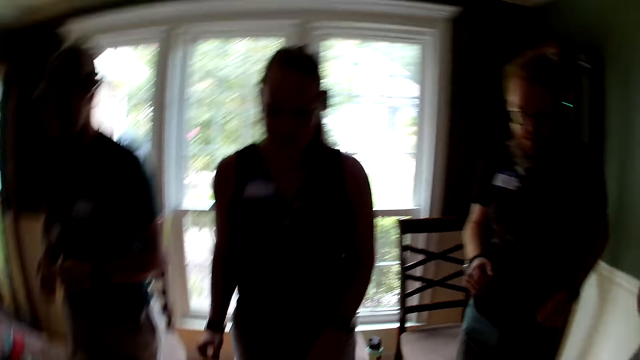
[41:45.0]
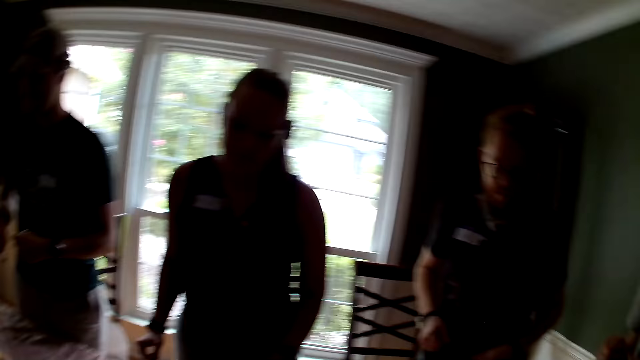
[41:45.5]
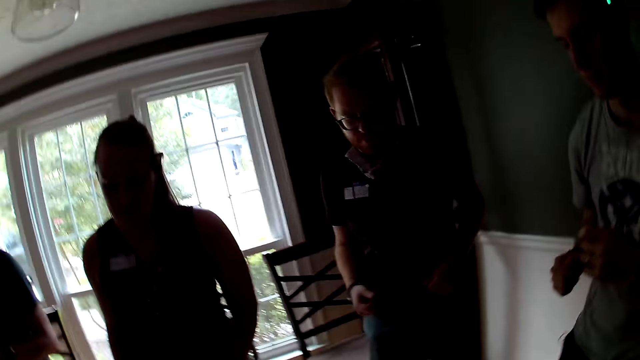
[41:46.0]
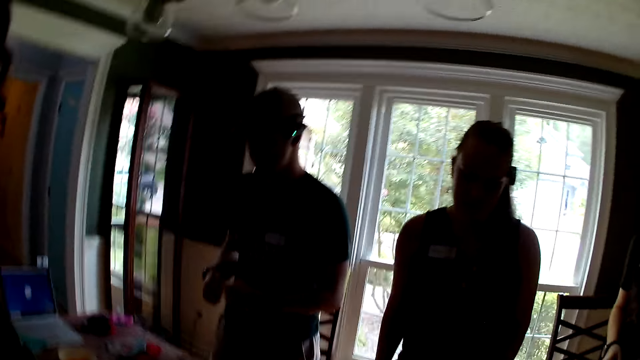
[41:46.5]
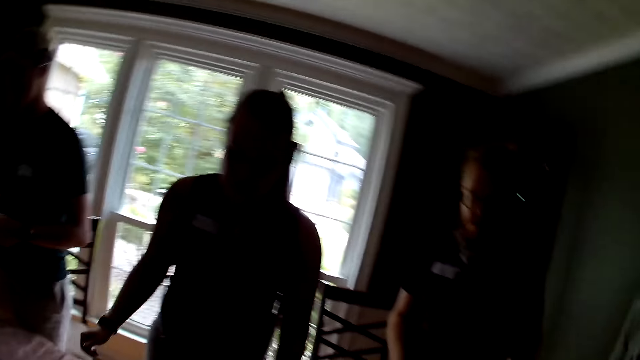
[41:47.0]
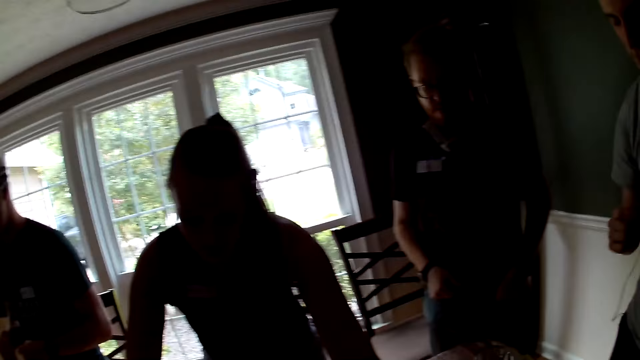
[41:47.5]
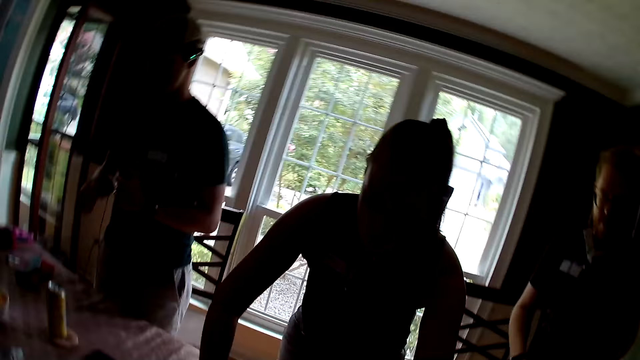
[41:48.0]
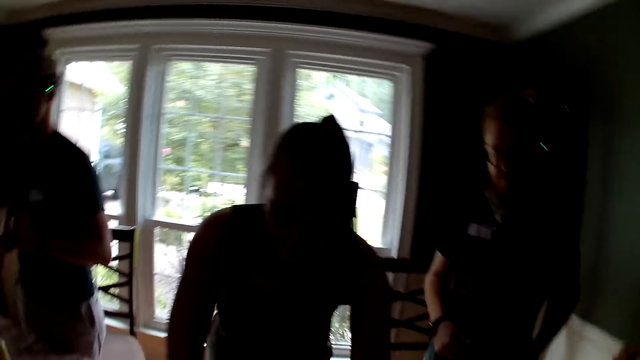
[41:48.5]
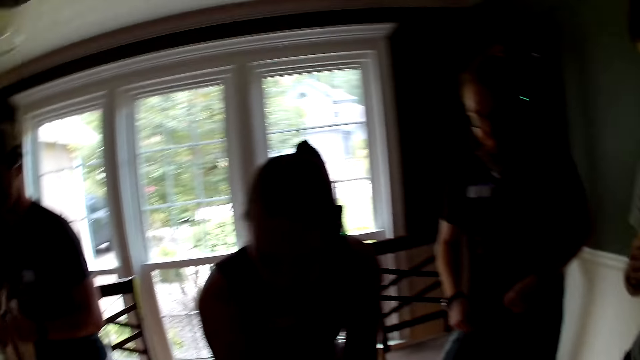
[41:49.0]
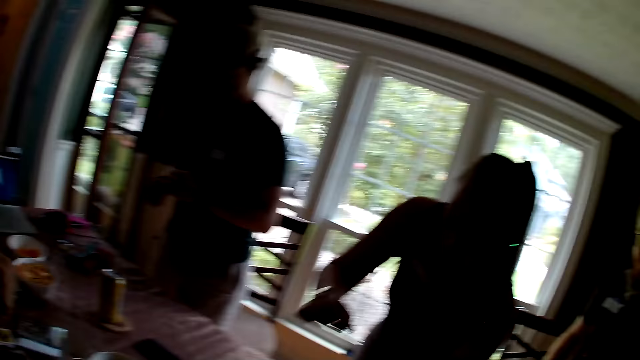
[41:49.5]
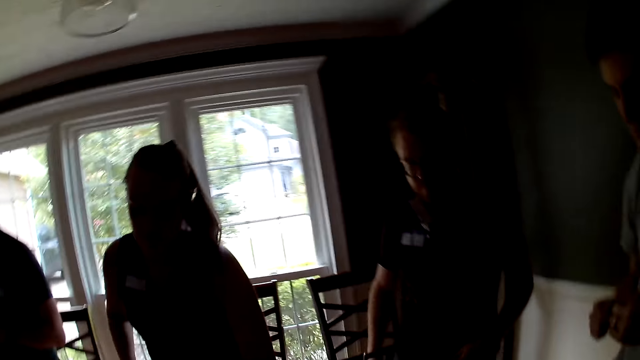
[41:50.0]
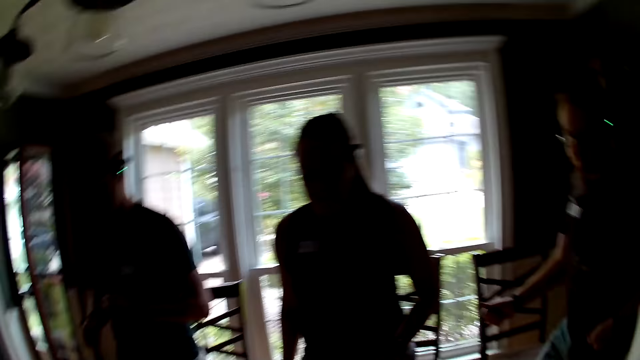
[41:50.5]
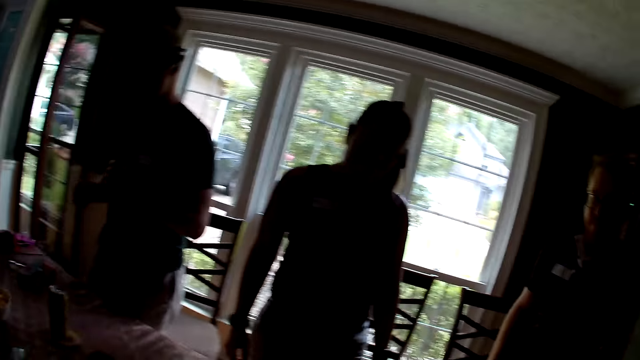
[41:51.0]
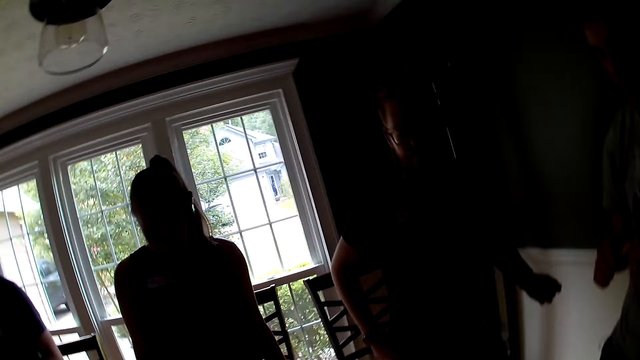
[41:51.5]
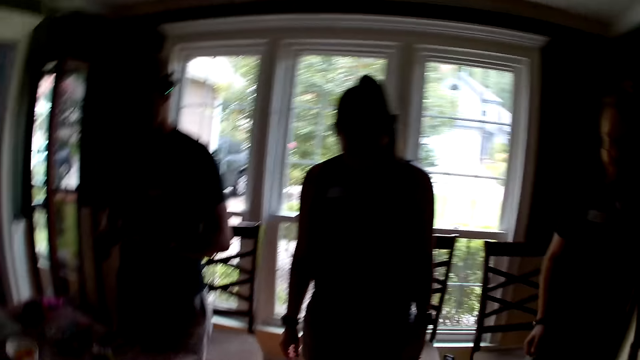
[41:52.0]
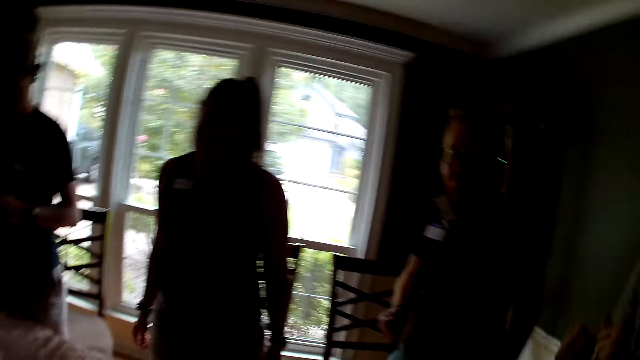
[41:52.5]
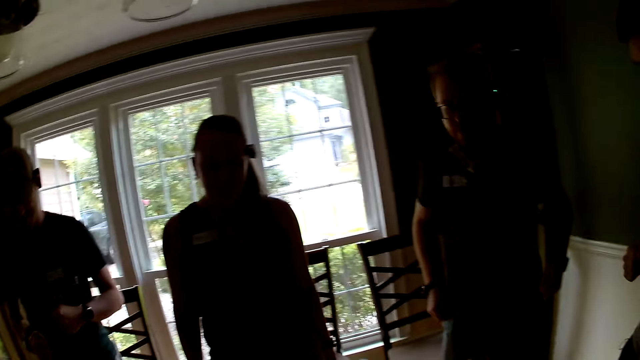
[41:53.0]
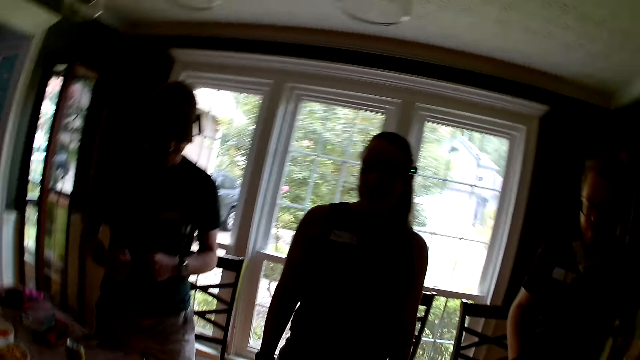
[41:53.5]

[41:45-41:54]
A woman picks up cards.

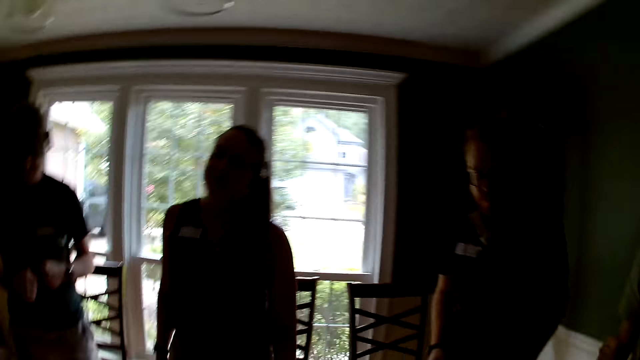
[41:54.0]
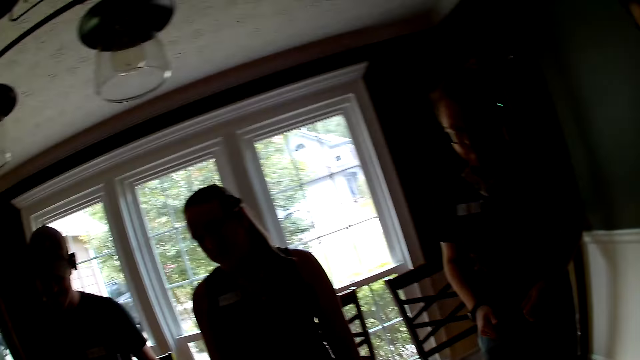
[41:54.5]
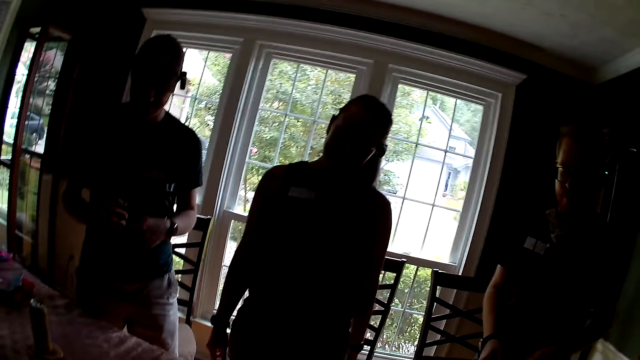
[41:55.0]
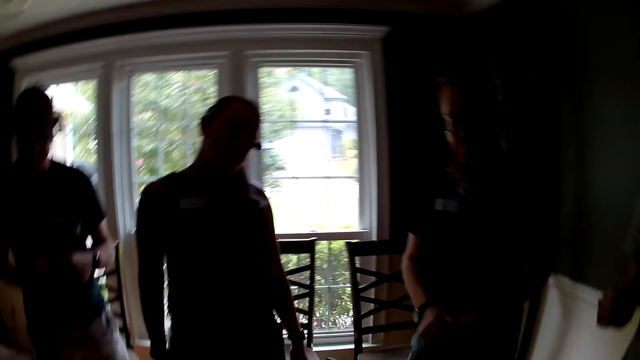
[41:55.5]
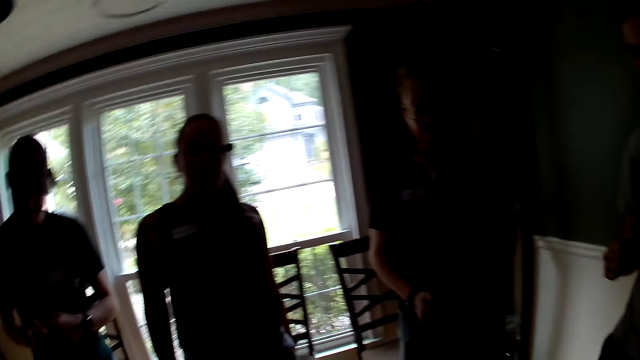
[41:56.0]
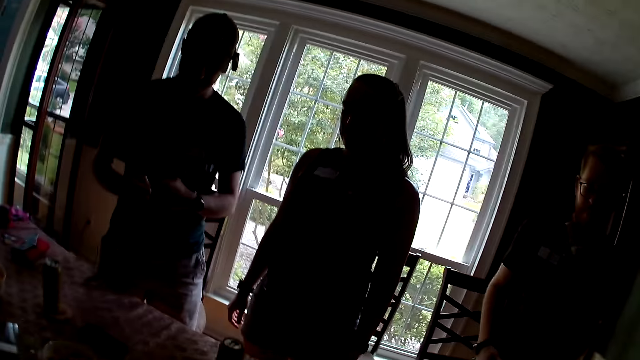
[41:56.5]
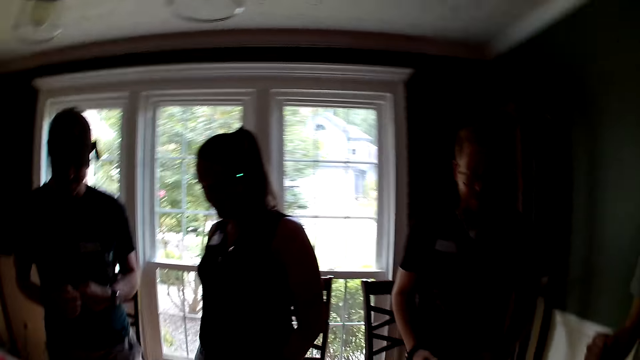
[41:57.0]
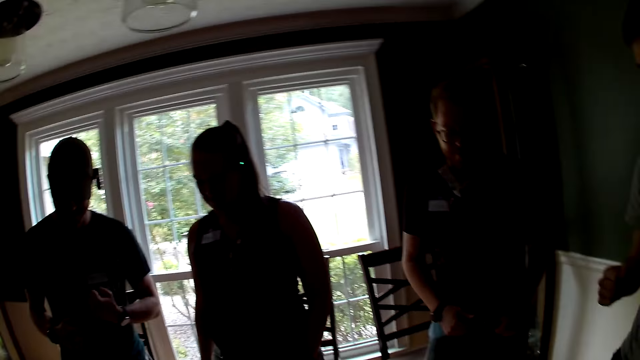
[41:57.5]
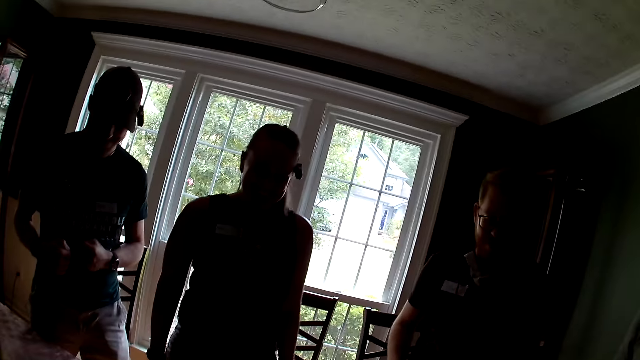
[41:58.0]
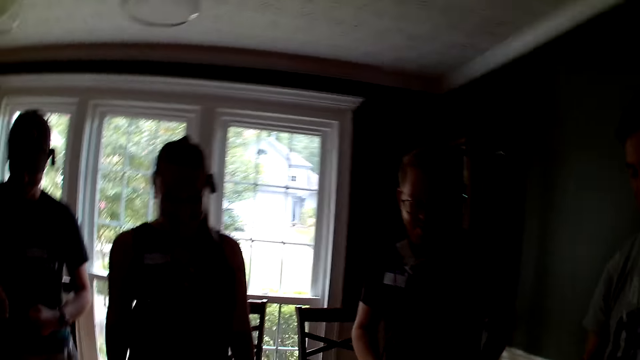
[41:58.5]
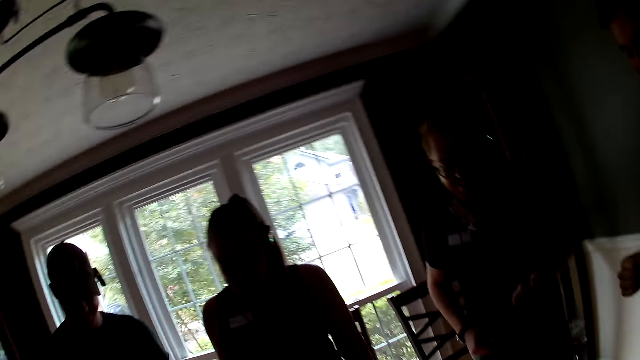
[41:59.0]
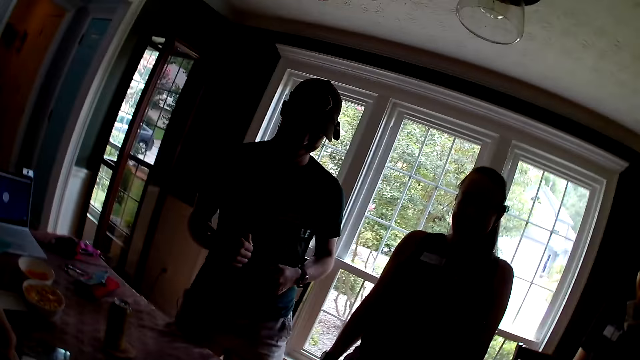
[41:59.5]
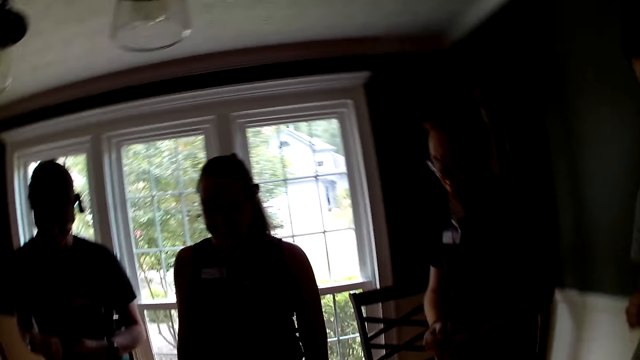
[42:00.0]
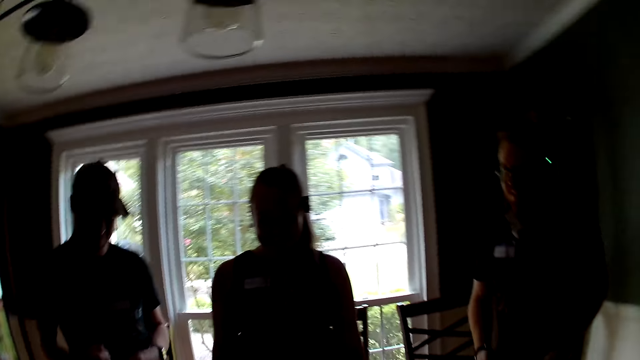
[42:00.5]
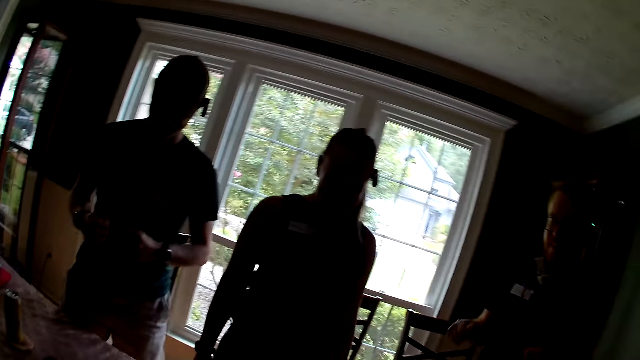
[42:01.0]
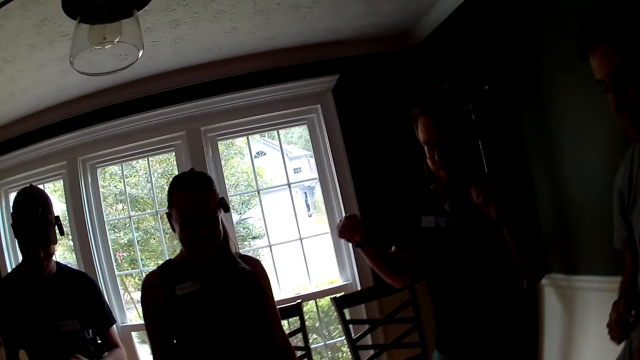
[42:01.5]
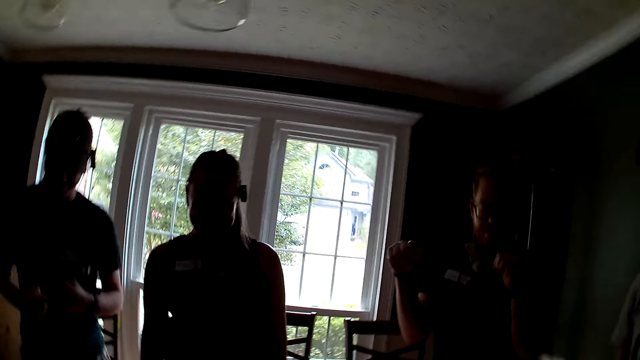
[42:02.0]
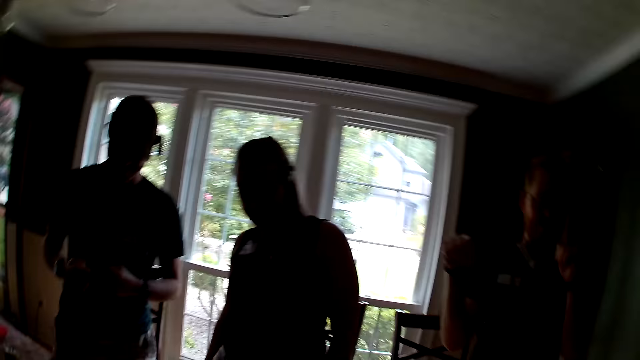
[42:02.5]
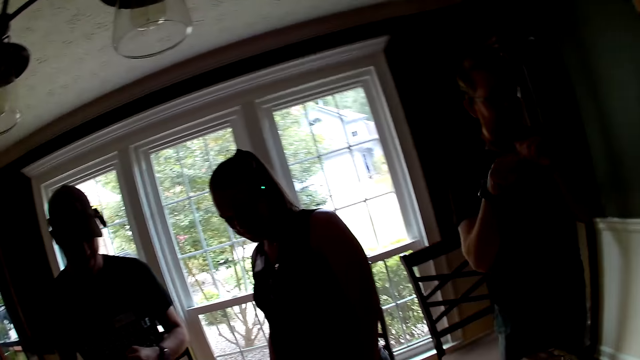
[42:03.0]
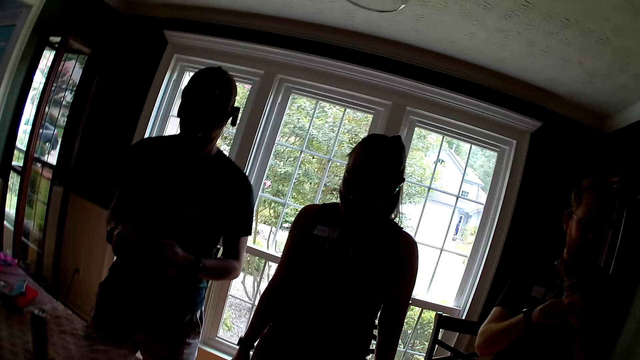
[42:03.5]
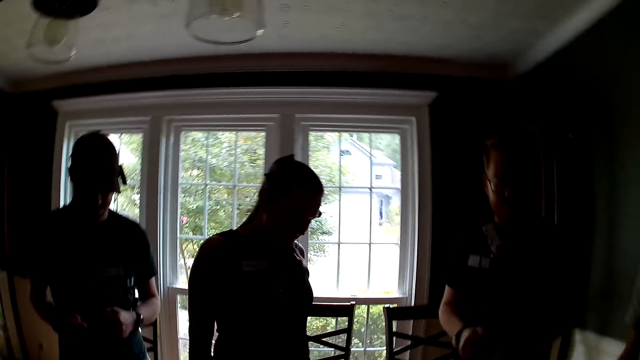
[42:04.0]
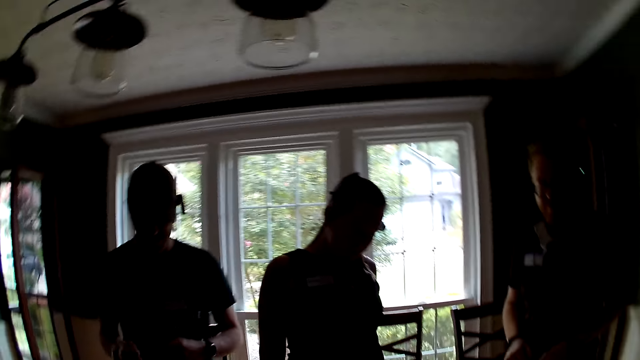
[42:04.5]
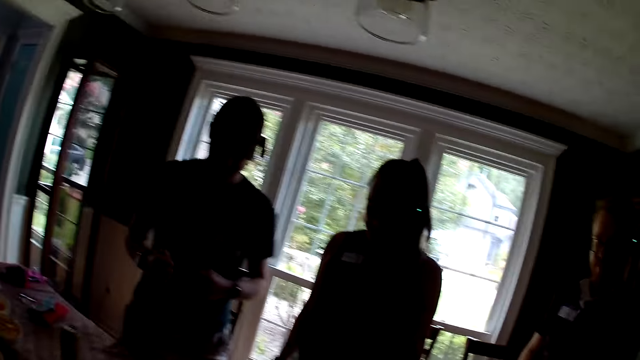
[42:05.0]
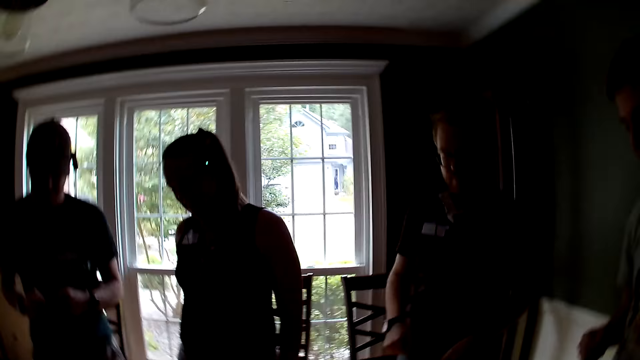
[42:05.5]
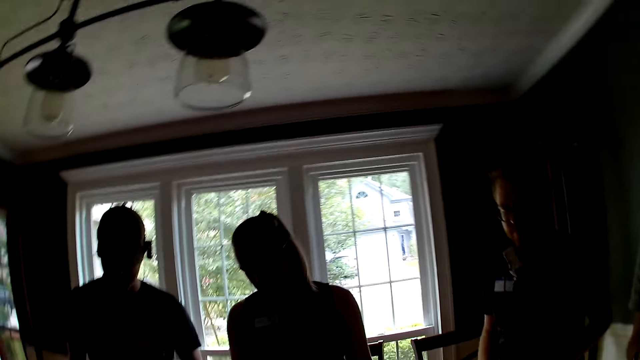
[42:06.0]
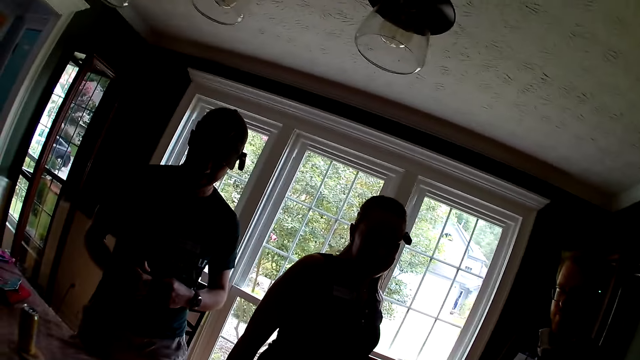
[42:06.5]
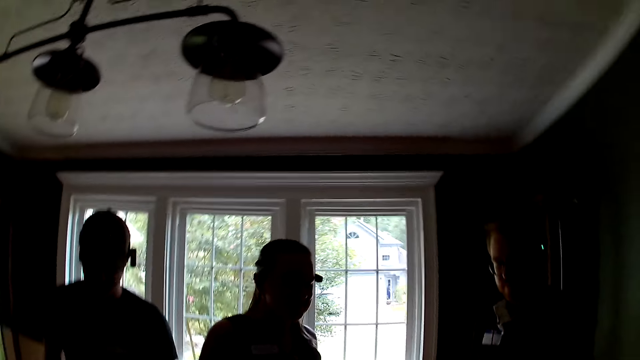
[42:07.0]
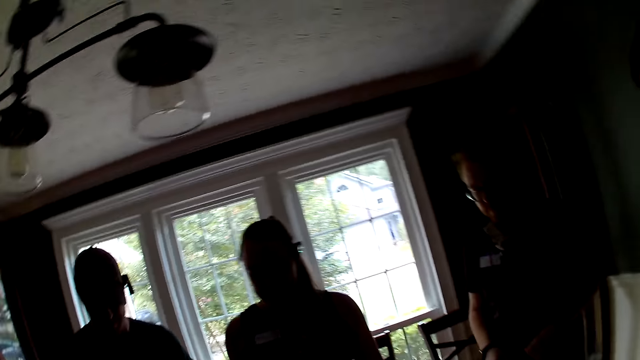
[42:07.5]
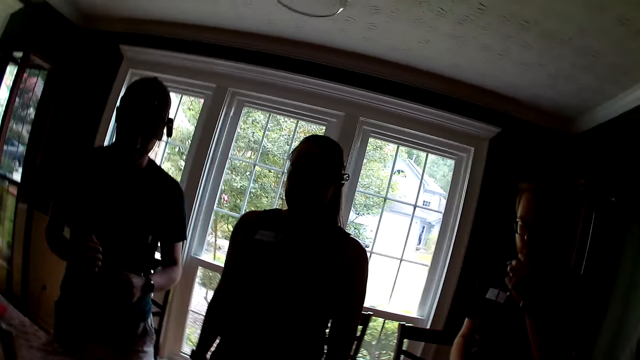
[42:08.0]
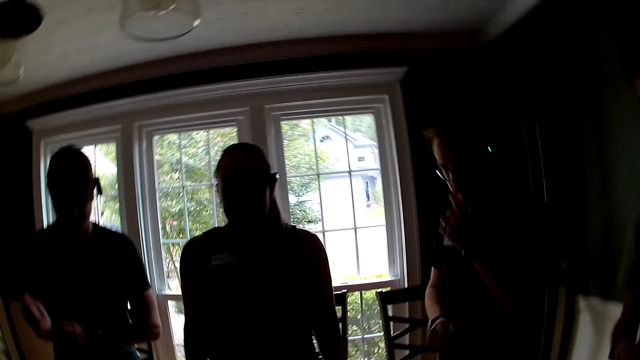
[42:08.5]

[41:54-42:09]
A woman interacts with a man. A woman speaks to the group of people. A man speaks to the group of people.
